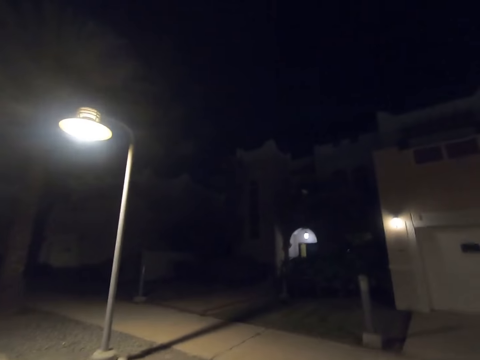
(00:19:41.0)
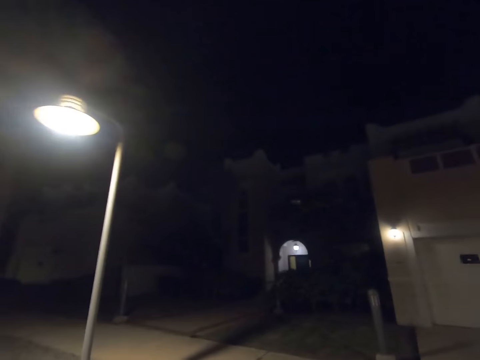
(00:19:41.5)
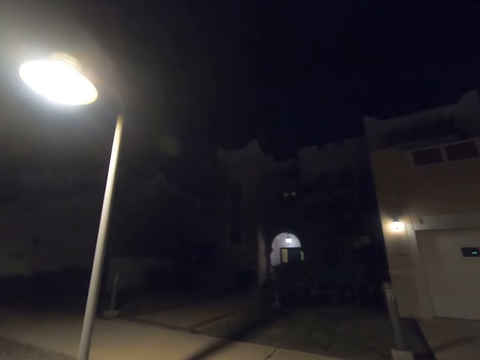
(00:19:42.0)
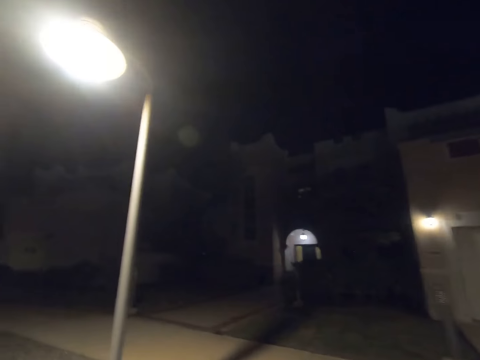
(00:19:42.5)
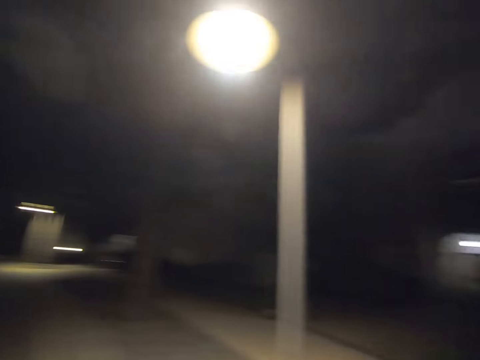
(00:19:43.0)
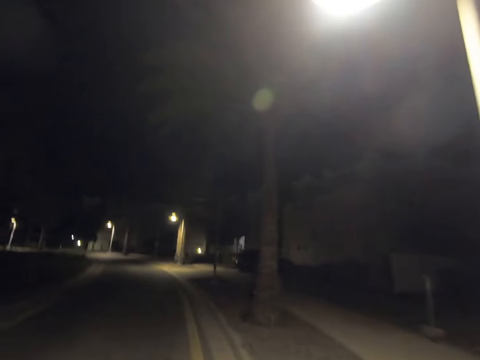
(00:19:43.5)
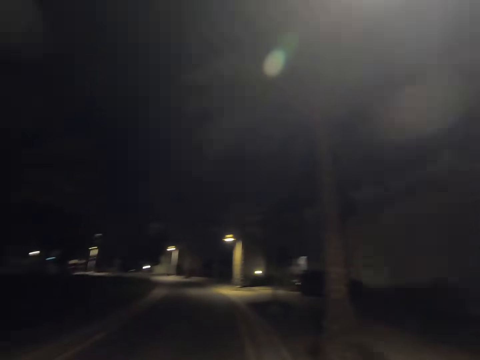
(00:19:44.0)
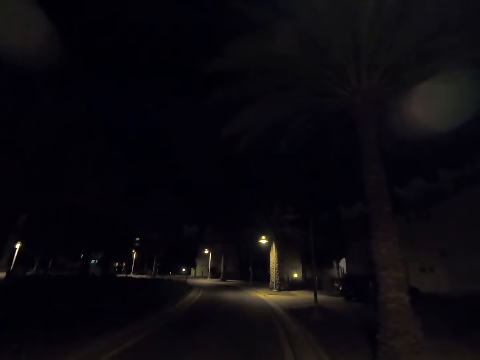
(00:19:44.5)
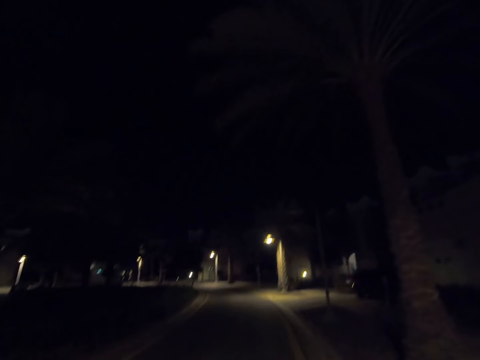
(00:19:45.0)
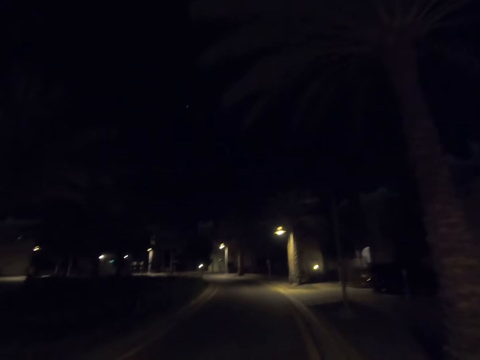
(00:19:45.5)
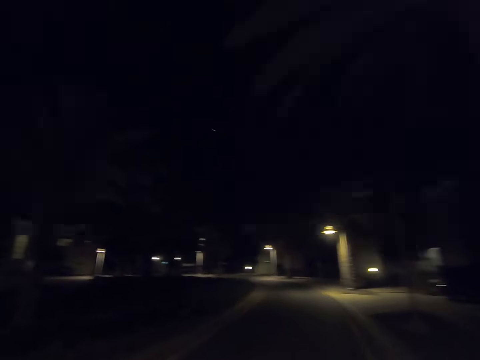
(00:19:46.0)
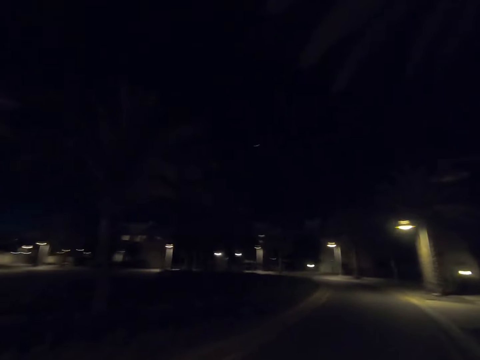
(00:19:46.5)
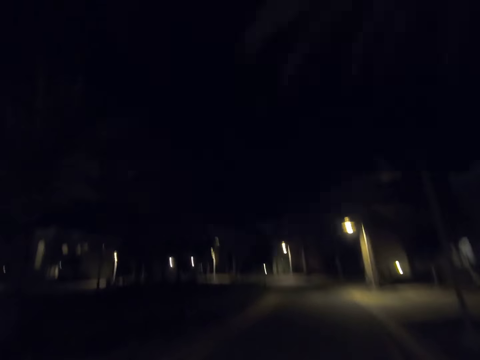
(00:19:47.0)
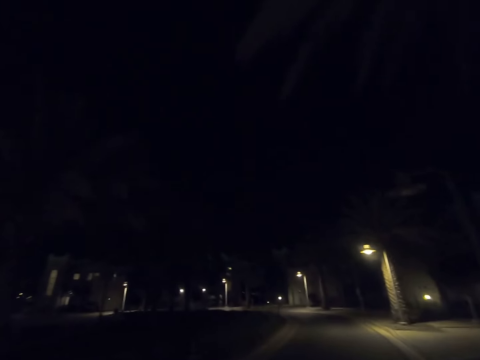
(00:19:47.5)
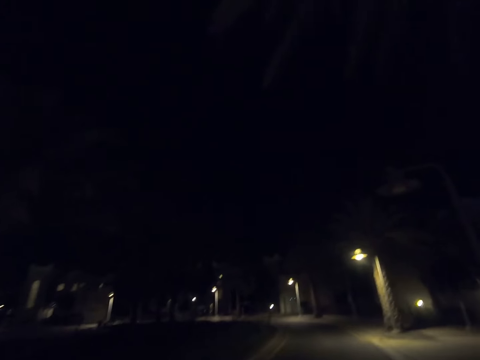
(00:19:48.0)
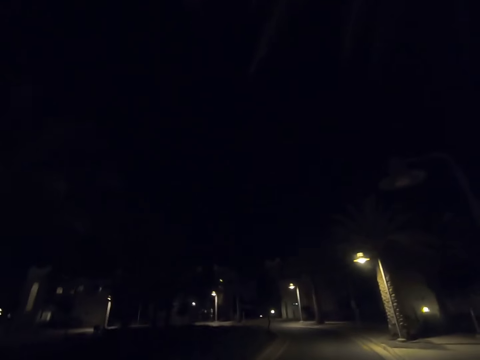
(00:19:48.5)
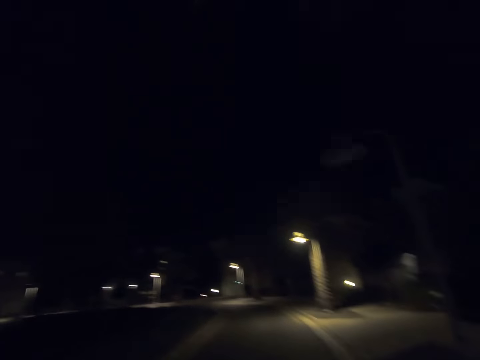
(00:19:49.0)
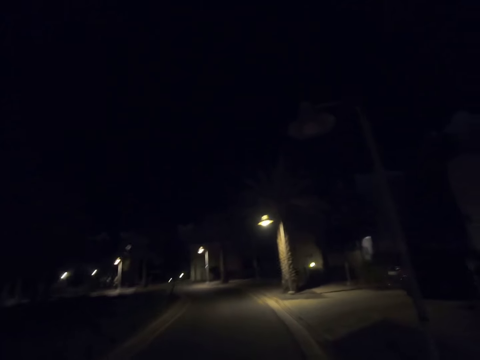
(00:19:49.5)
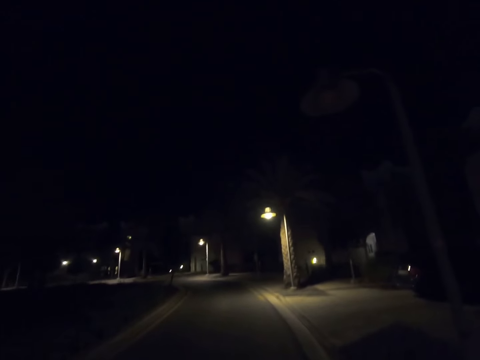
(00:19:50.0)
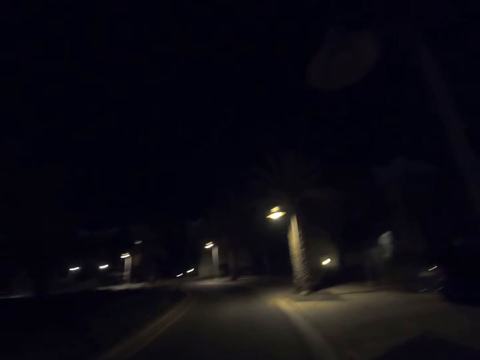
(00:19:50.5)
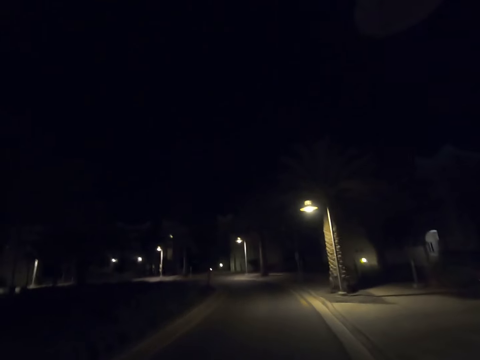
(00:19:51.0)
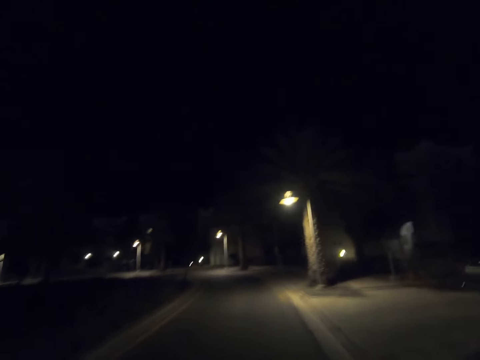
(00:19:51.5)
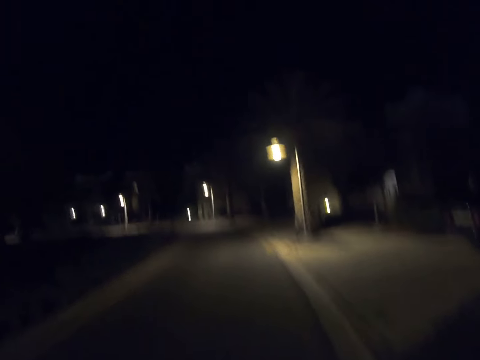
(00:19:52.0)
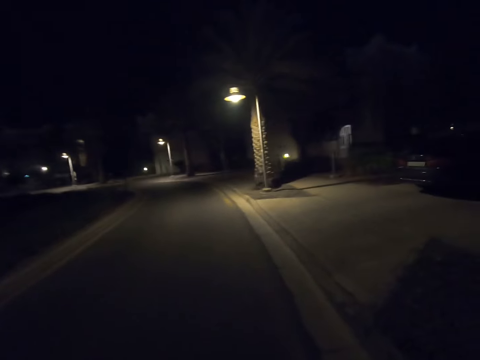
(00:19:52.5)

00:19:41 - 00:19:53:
The camera wearer looks around. He walks past a street light pole. He walks on the road. He walks past a tree. He looks to his left. He returns his gaze. He walks past a street light pole.

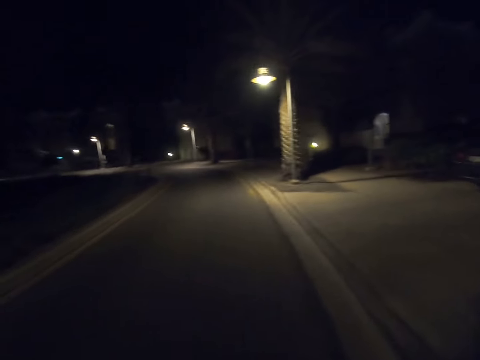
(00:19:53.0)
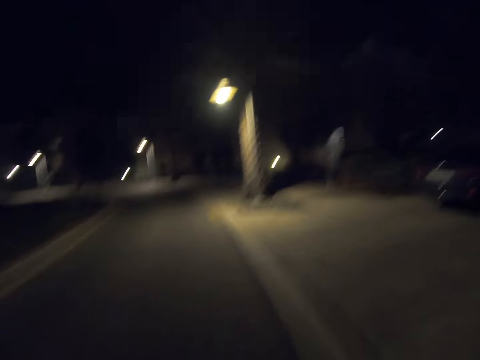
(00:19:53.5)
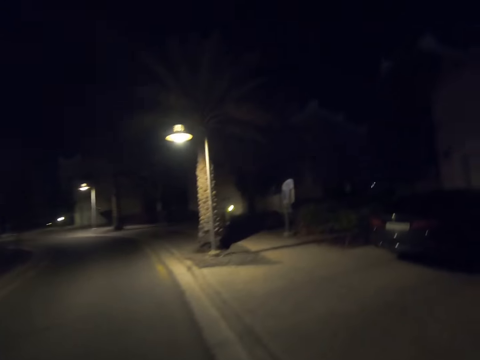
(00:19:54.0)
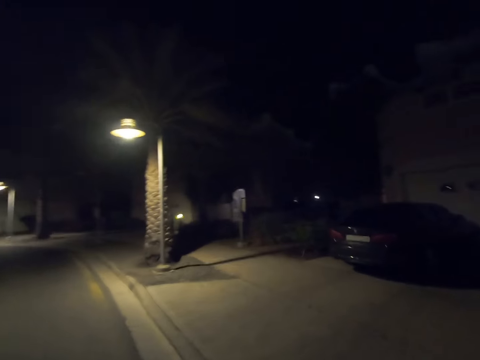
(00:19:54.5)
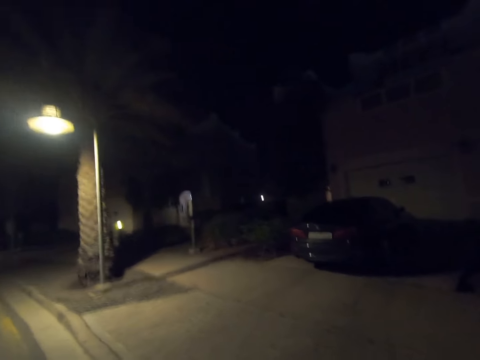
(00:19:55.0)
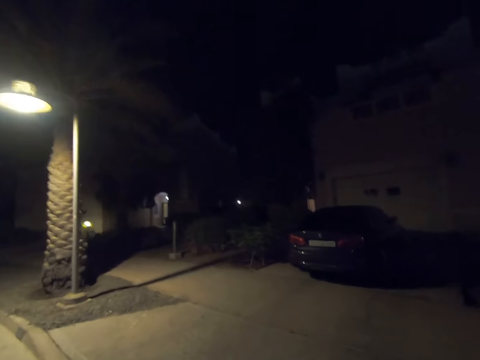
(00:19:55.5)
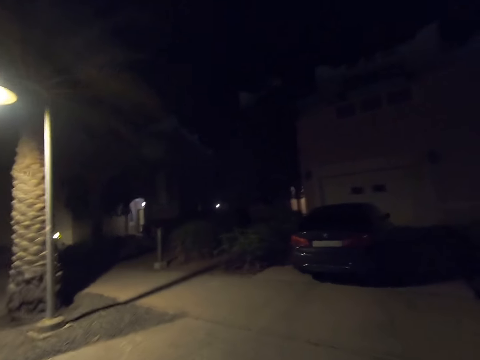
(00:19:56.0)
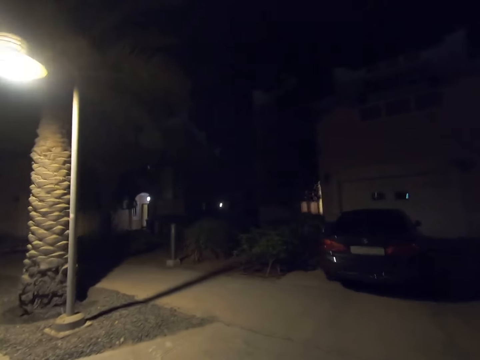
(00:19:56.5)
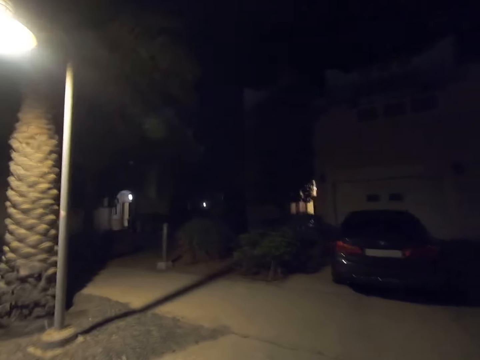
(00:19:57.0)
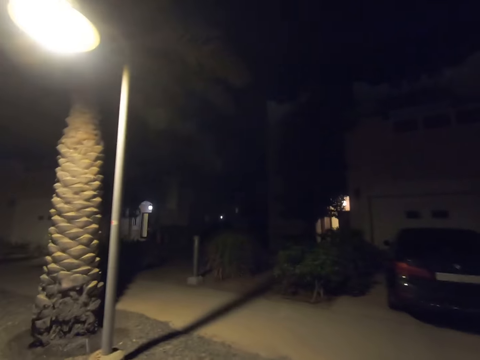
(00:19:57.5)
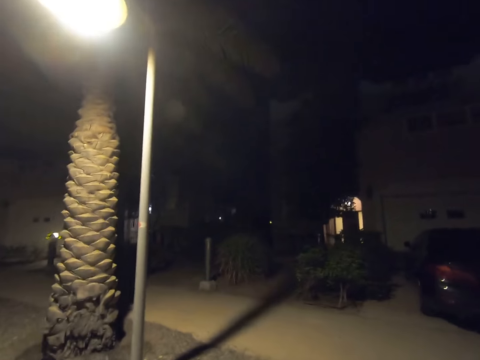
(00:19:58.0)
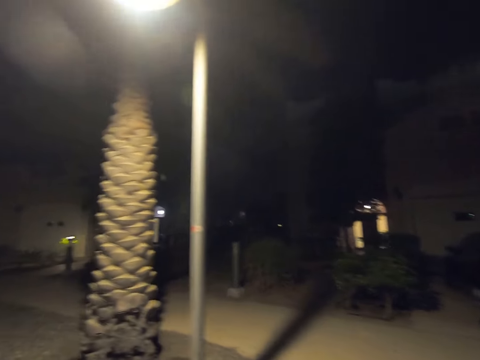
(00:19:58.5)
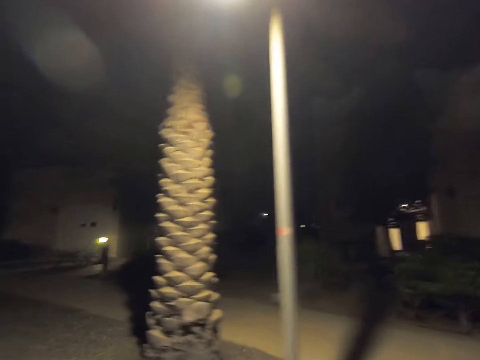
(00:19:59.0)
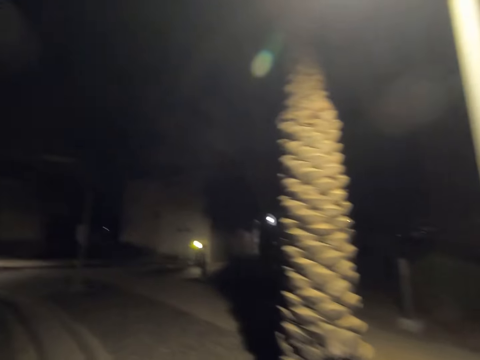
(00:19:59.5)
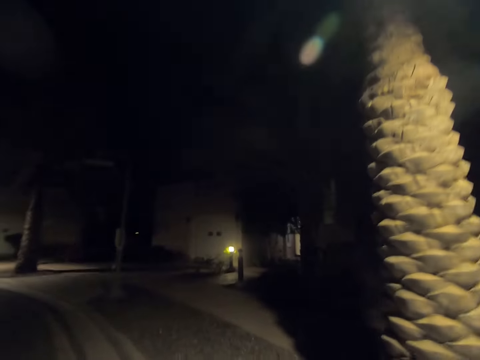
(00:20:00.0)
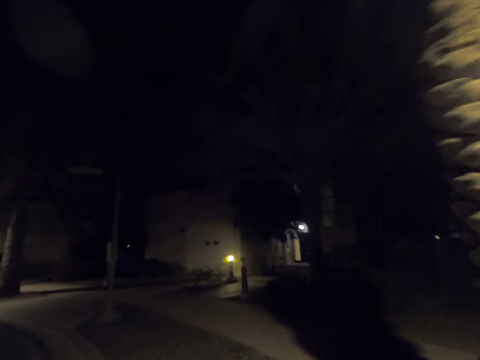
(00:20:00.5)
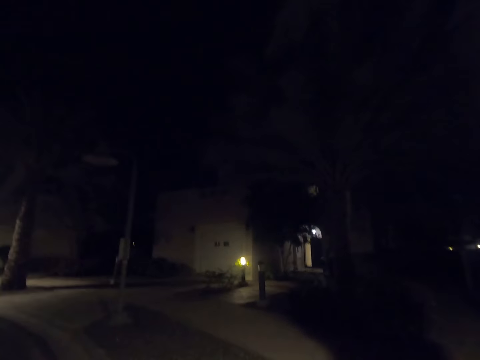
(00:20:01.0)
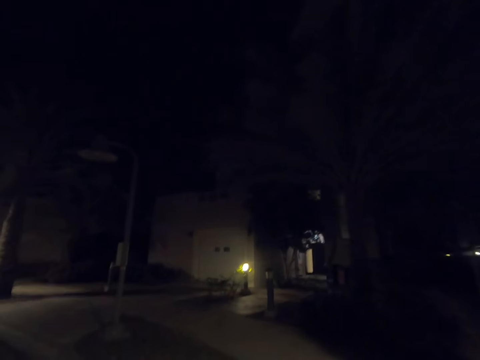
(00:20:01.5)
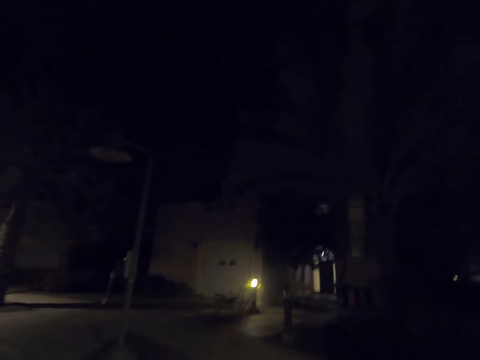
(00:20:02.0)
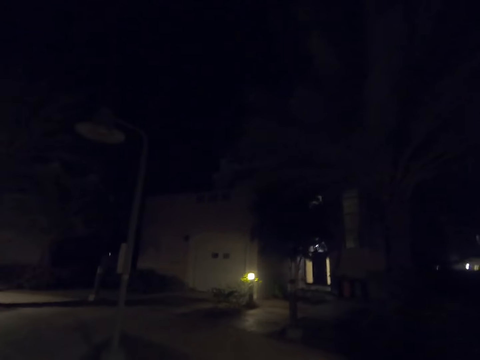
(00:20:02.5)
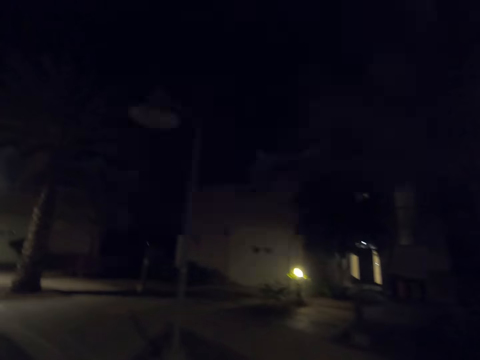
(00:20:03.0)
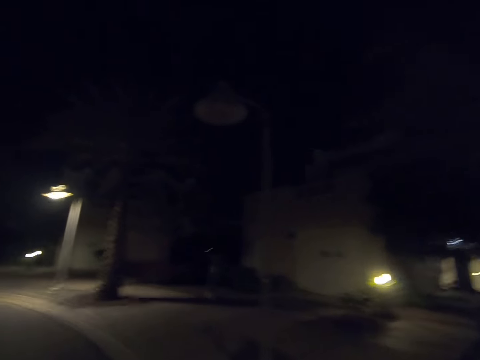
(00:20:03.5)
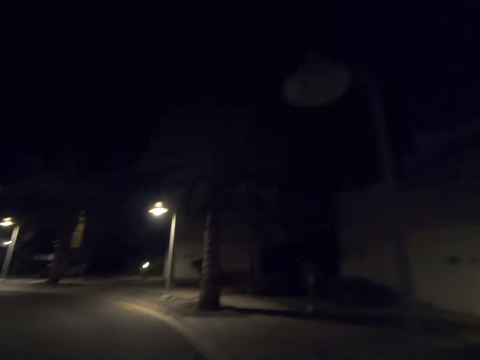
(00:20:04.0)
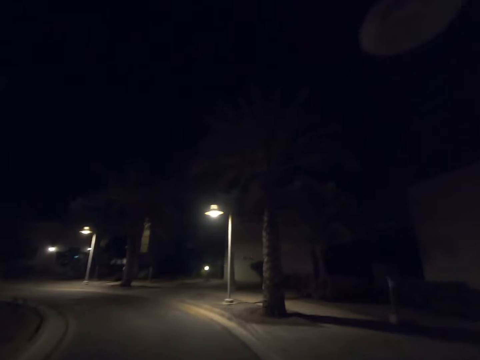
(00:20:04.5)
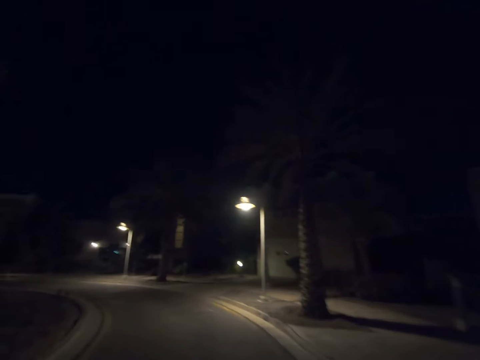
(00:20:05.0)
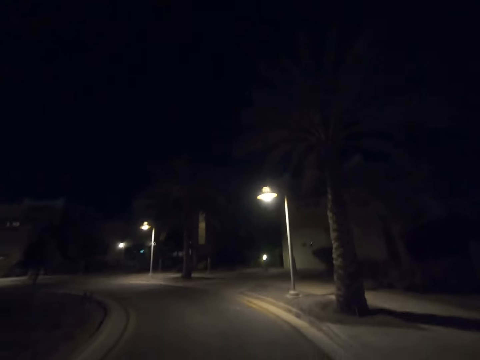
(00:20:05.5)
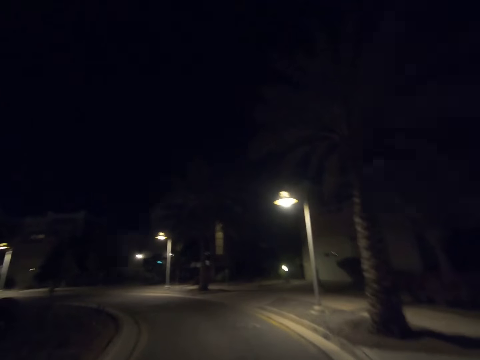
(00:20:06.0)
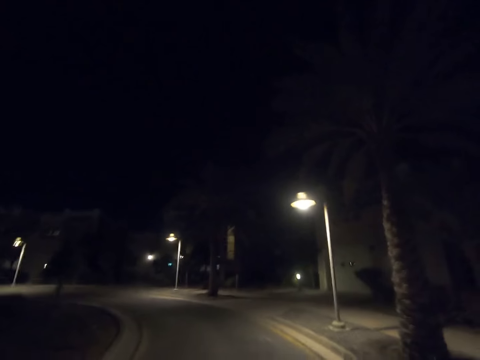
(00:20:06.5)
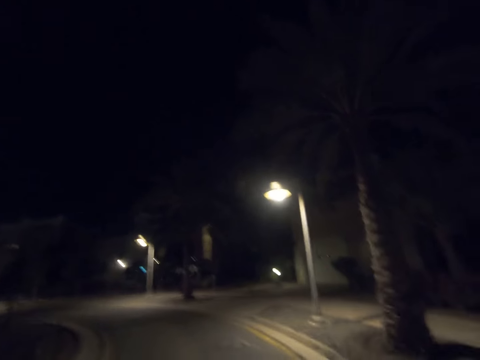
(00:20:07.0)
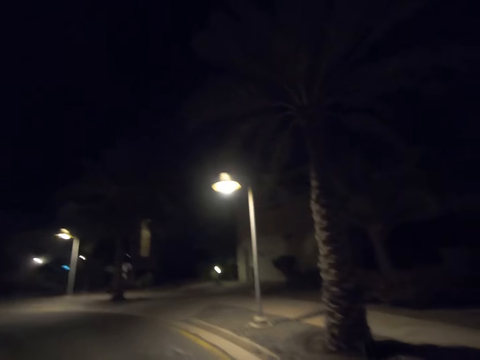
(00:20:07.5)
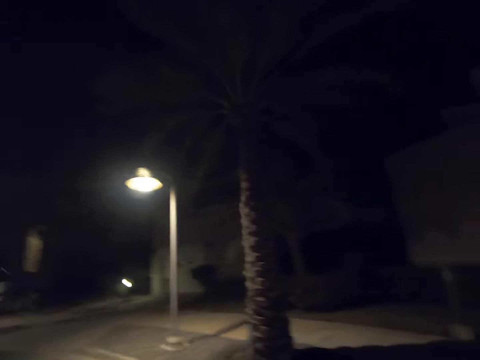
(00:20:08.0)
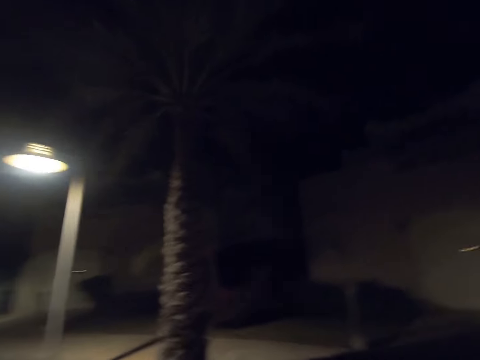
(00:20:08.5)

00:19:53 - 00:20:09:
The camera wearer looks to his right. He walks on the pavement. He walks past a street light pole. He walks past a tree. He returns his gaze. He walks past a street light pole. He walks on the road. He looks to his right.
